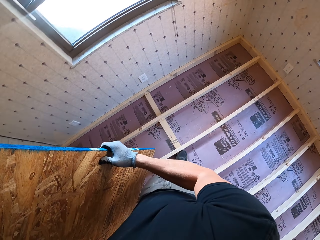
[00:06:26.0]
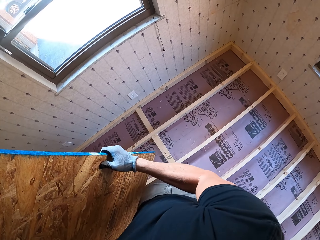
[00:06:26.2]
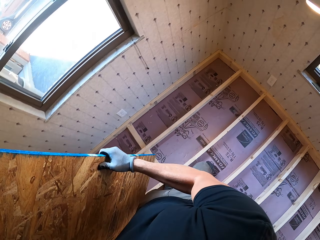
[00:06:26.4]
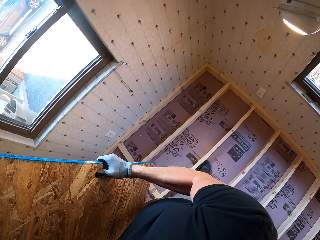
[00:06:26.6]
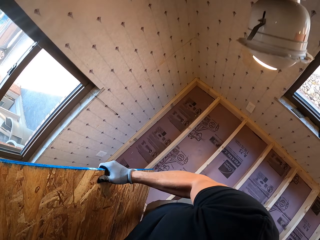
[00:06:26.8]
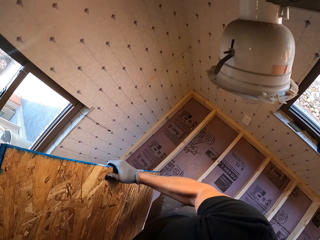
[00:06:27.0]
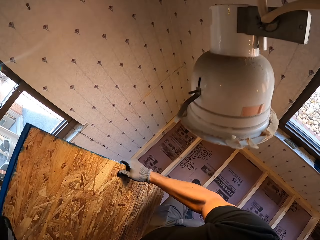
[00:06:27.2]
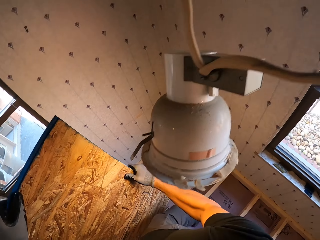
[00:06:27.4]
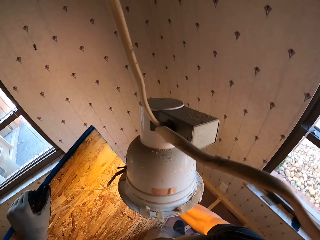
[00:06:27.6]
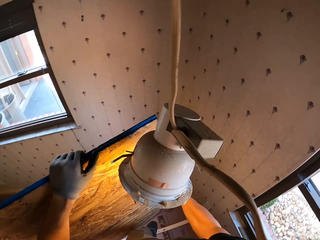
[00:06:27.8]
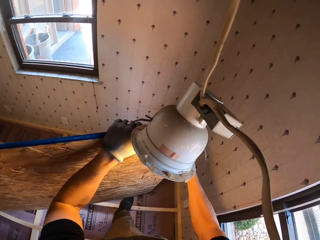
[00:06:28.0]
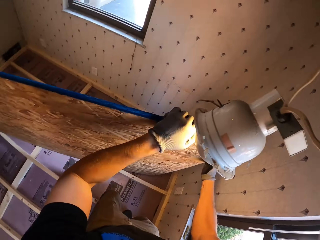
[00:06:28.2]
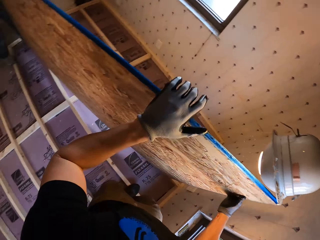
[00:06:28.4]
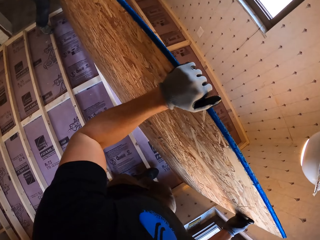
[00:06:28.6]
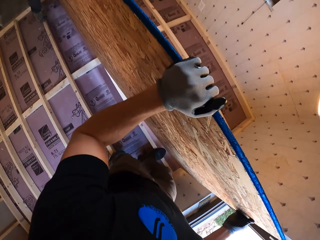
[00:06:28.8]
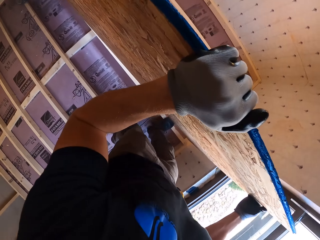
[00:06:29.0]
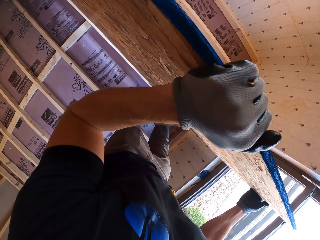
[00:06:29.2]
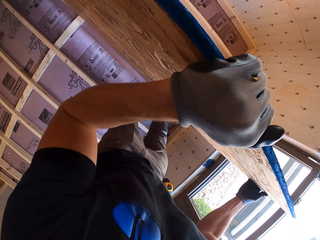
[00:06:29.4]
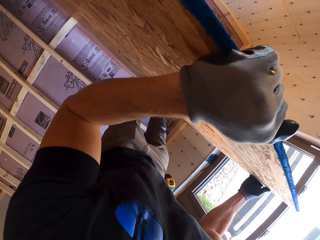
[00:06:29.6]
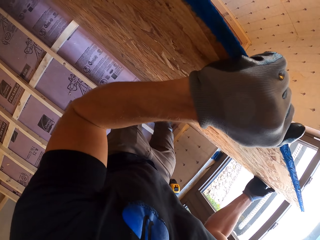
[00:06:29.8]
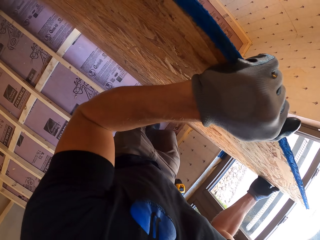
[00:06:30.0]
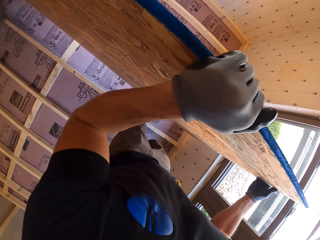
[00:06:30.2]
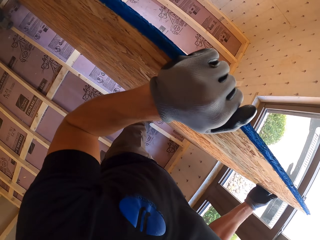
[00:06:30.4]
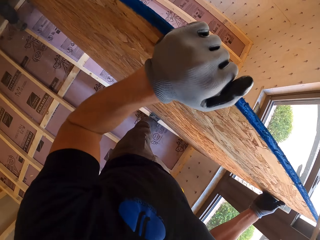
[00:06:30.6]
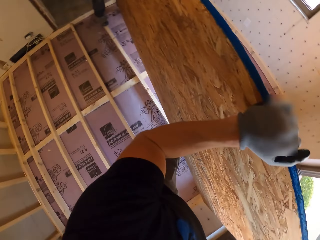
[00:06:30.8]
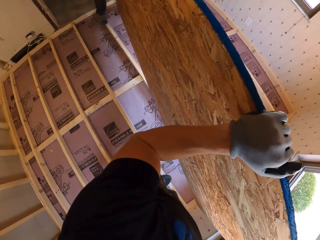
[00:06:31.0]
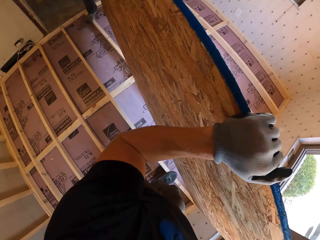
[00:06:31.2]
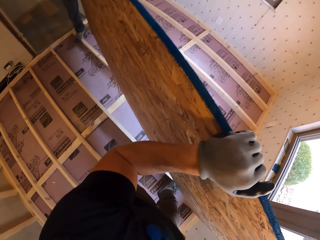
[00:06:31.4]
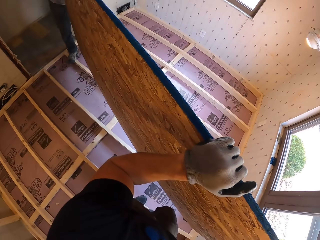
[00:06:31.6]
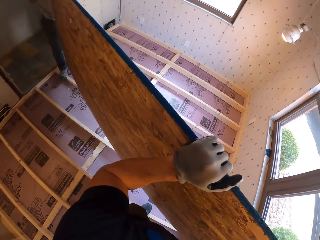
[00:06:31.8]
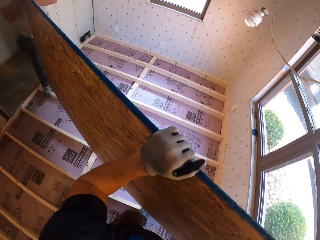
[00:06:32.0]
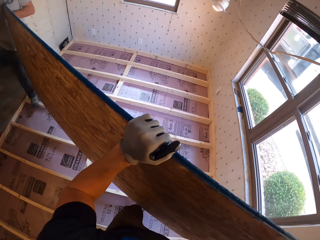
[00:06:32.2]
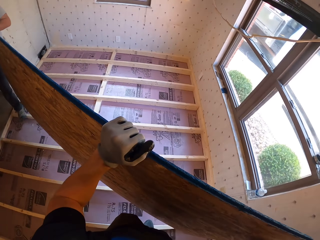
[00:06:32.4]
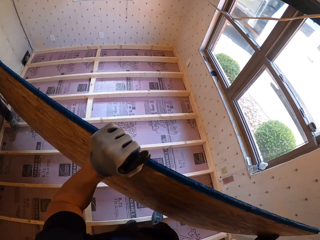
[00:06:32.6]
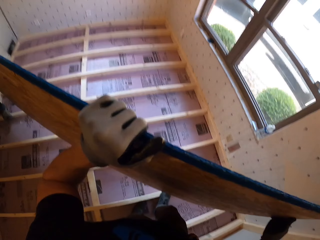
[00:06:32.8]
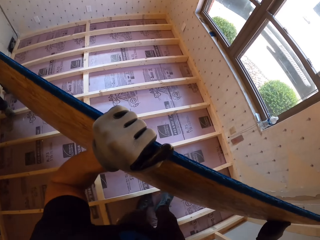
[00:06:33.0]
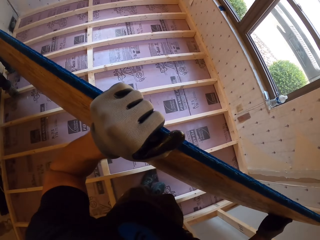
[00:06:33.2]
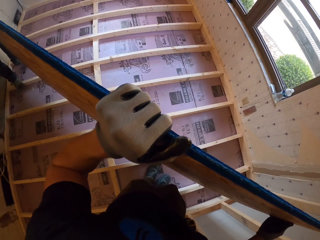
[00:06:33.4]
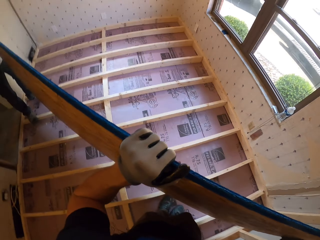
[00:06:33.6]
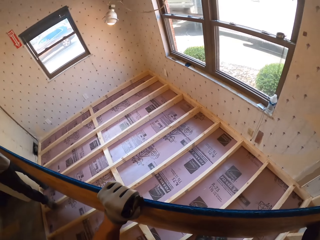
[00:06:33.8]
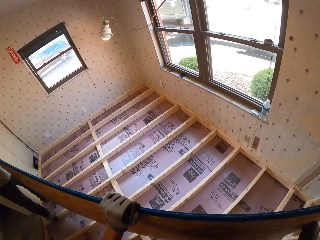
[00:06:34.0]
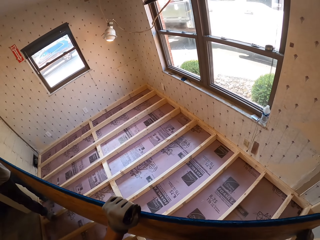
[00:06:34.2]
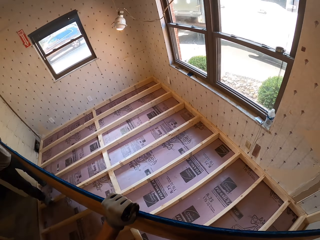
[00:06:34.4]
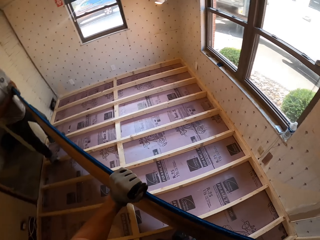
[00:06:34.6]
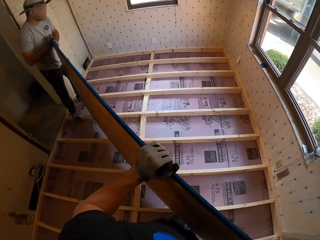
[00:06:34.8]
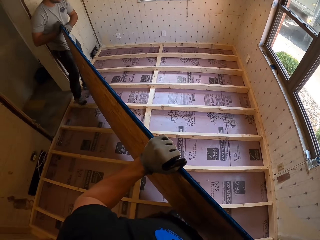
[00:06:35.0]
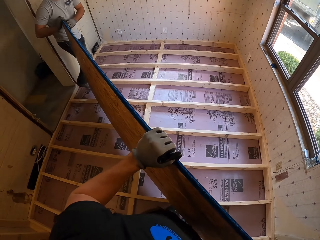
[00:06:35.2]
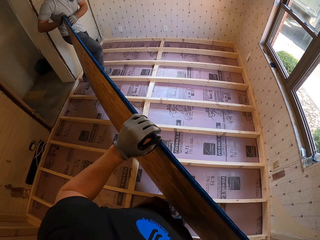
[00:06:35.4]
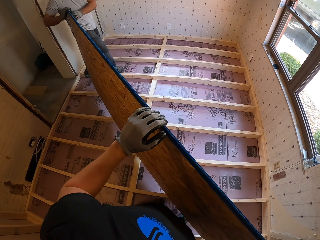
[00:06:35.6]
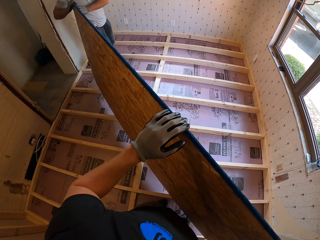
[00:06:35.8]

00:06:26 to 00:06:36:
The camera wearer puts the board.

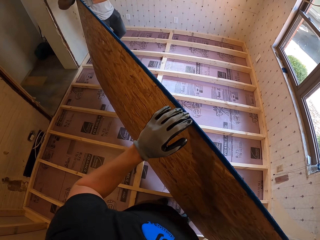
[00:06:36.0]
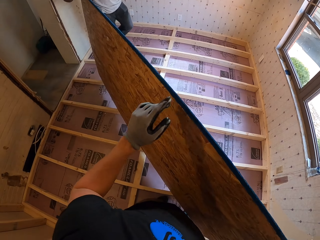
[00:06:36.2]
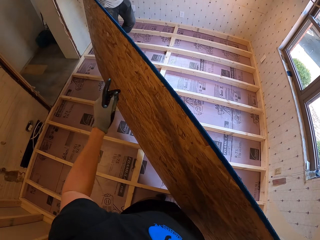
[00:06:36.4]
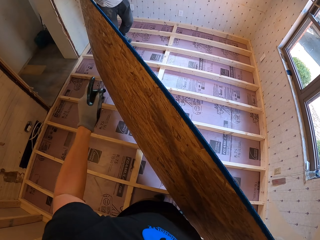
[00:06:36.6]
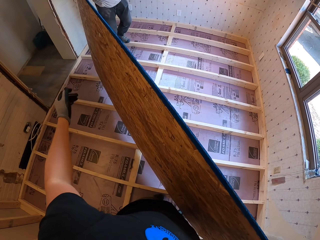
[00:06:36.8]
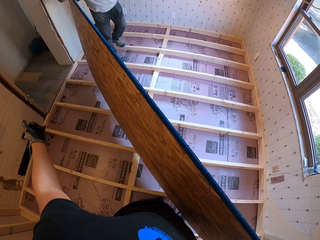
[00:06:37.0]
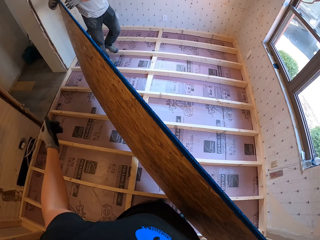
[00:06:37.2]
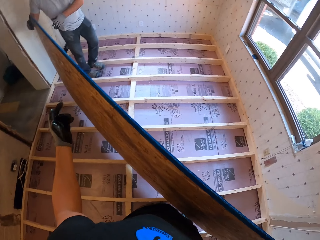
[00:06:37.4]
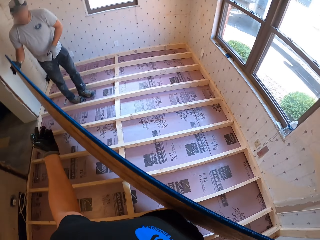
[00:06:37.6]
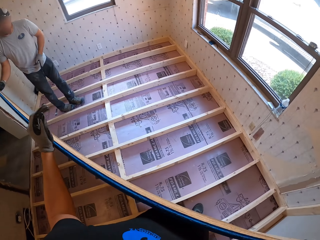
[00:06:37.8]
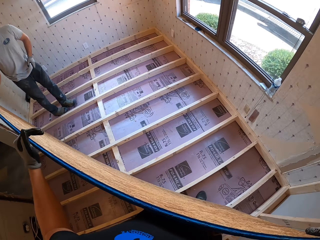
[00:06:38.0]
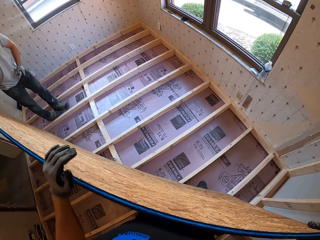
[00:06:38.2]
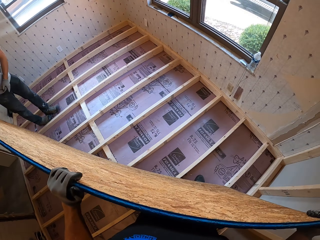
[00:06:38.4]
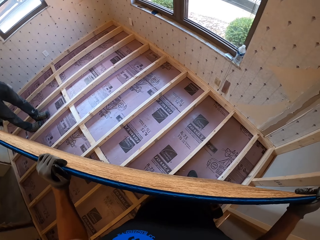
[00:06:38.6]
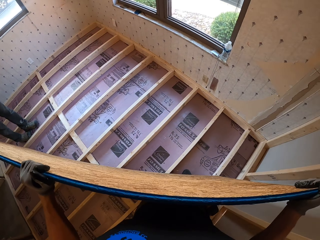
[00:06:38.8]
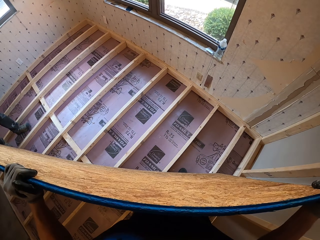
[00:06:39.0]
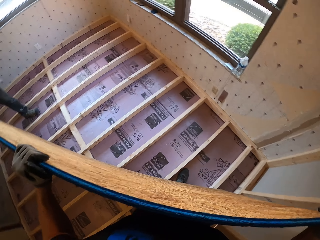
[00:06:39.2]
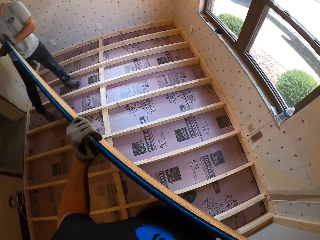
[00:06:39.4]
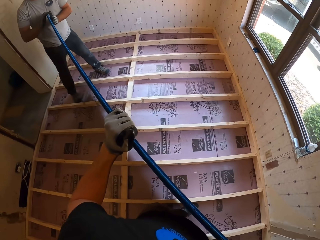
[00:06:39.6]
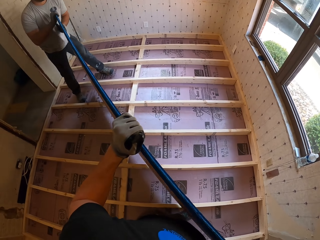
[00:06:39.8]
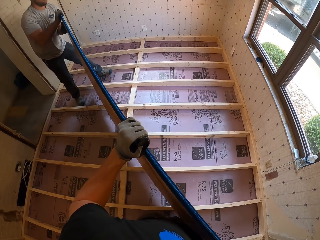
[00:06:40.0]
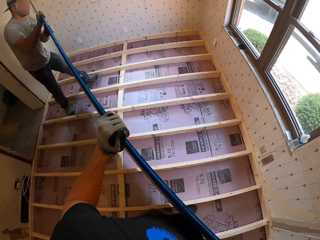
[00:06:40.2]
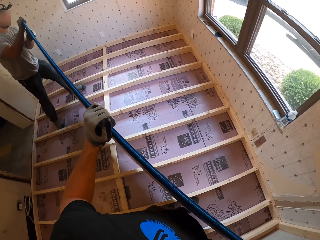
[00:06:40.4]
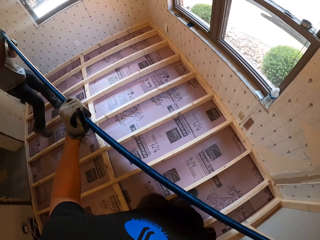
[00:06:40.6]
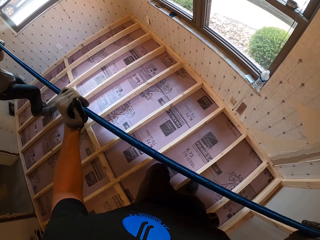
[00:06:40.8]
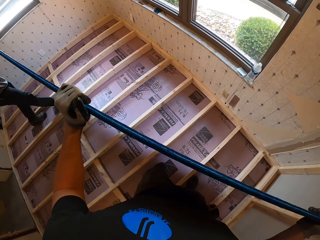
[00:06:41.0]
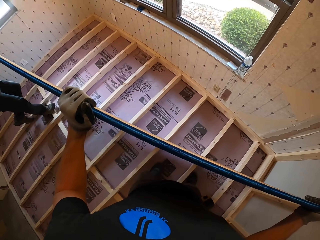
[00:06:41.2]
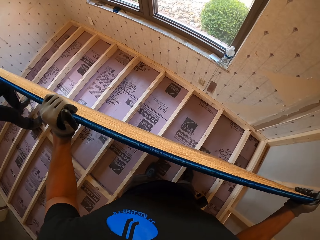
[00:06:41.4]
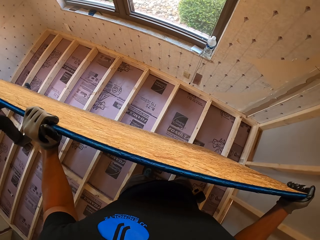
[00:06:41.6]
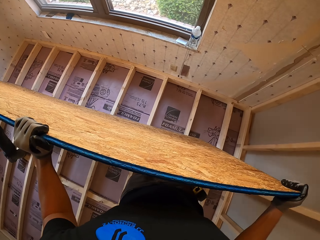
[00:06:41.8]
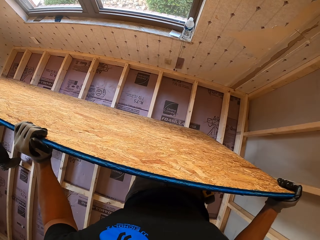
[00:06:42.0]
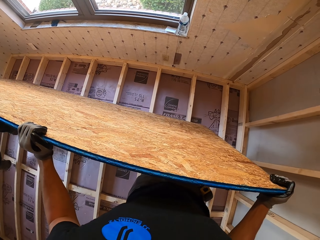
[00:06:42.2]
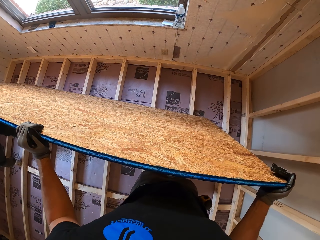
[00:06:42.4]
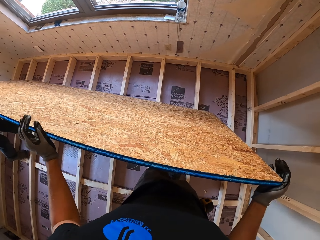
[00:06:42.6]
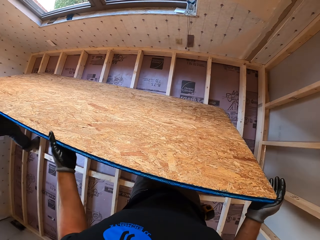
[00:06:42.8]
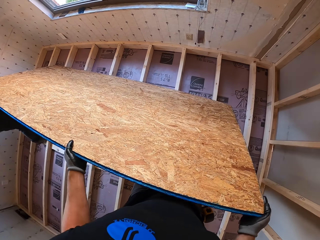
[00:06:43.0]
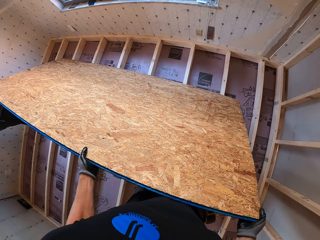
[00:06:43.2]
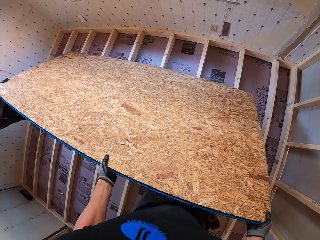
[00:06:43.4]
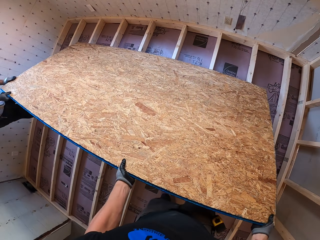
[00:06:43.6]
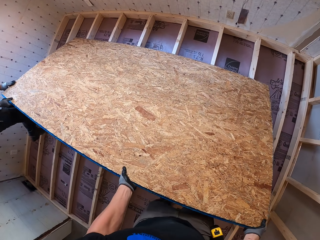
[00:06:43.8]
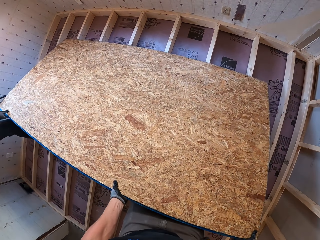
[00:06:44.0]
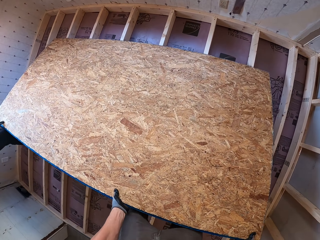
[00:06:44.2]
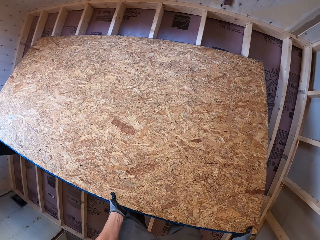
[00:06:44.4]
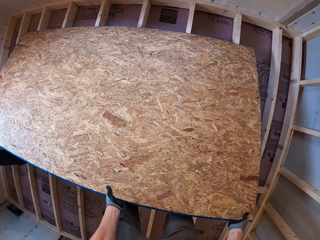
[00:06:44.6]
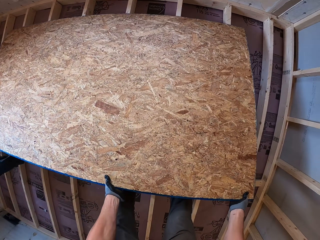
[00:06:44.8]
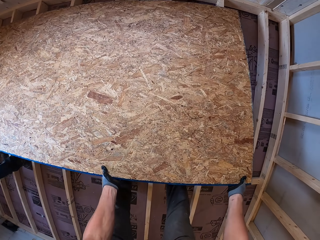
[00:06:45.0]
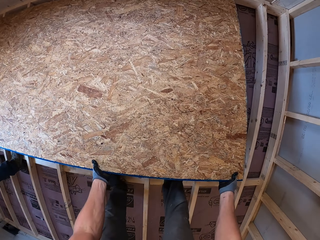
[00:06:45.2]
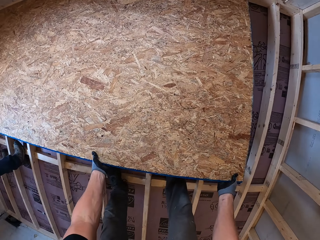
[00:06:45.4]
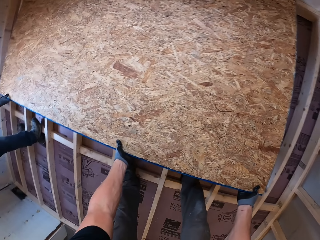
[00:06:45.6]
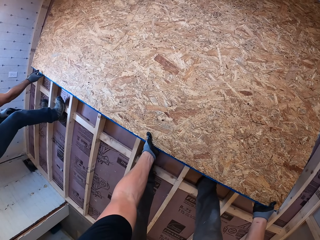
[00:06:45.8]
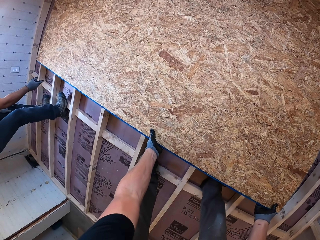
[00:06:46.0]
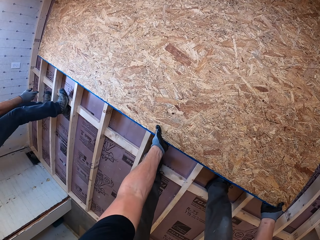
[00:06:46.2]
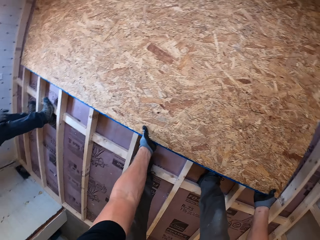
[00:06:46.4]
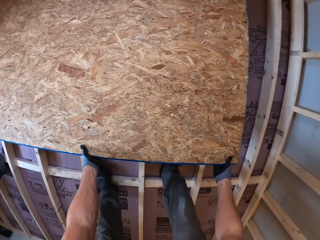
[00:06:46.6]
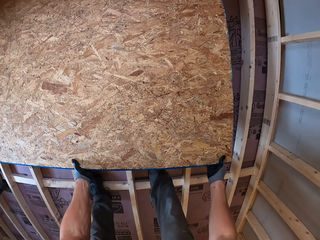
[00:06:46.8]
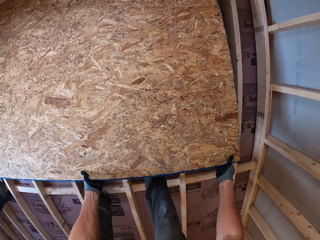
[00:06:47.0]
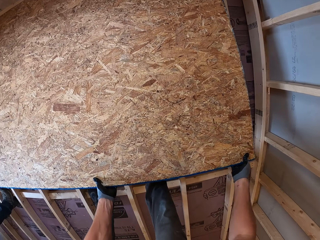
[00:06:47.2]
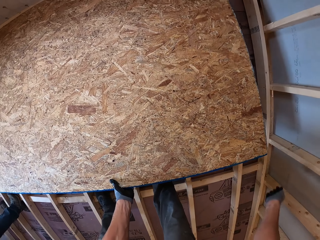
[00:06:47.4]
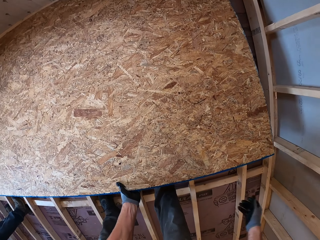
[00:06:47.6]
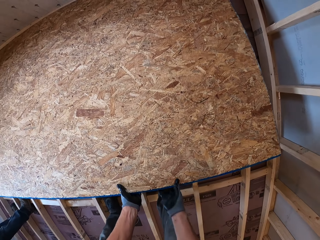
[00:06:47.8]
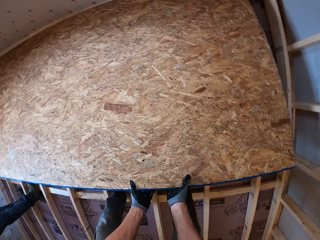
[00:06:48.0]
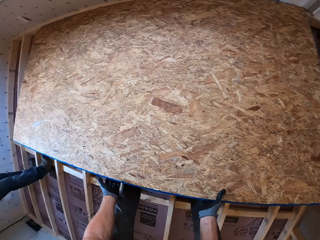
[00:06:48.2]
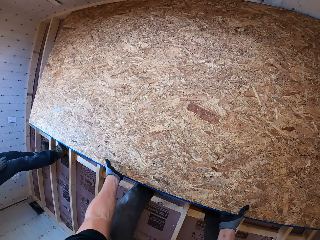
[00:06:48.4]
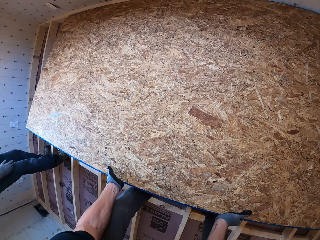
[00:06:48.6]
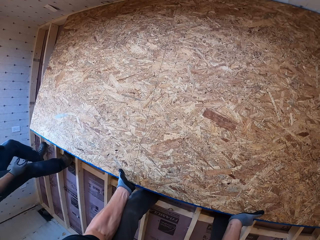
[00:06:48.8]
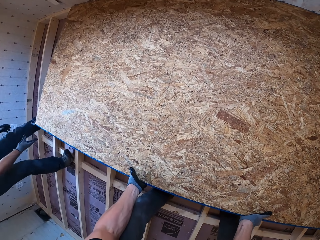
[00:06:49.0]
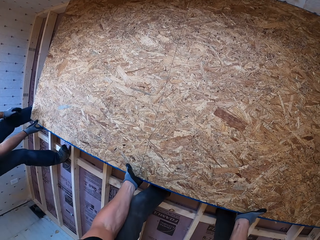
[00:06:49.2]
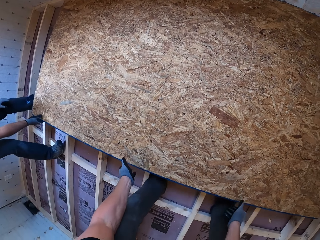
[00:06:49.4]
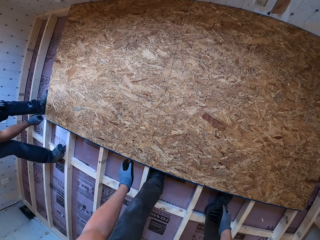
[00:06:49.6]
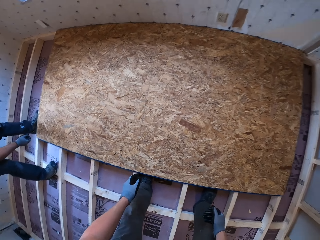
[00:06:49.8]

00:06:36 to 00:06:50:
The camera wearer points to himself with his left hand. A man carries up the board with the camera wearer. The man puts the board down with the camera wearer's help. The man puts the board on the floor with the camera wearer's help.
